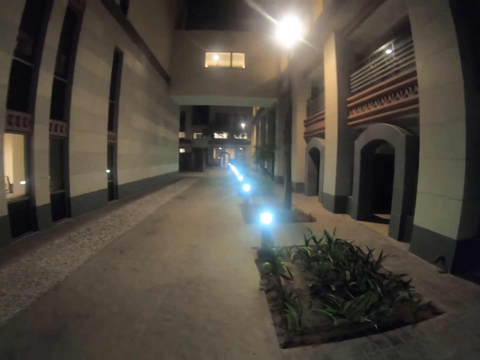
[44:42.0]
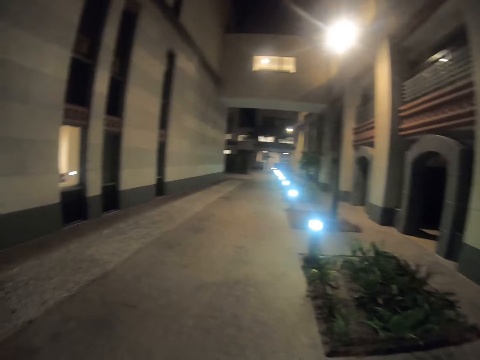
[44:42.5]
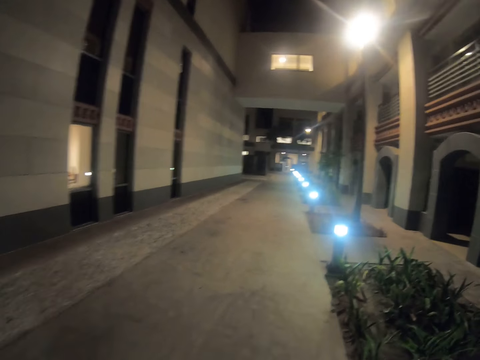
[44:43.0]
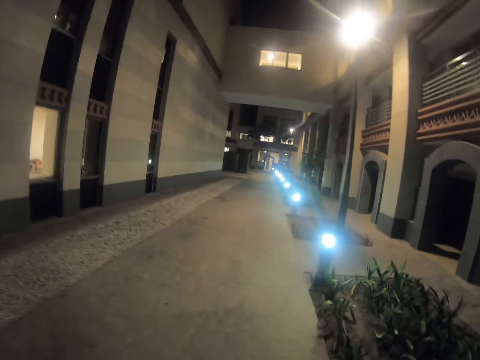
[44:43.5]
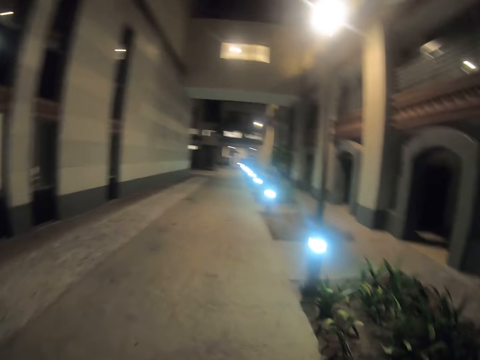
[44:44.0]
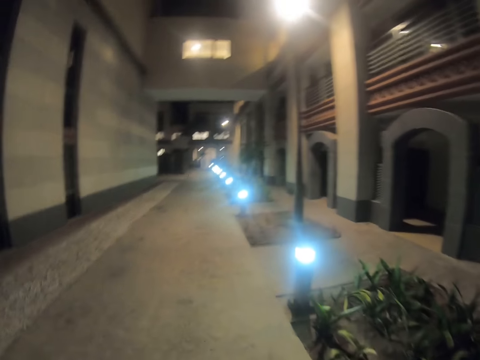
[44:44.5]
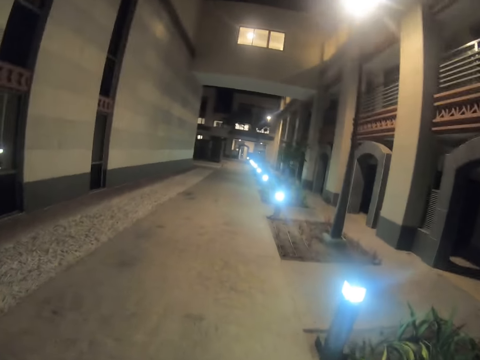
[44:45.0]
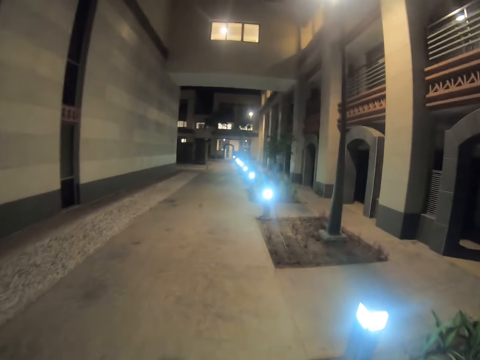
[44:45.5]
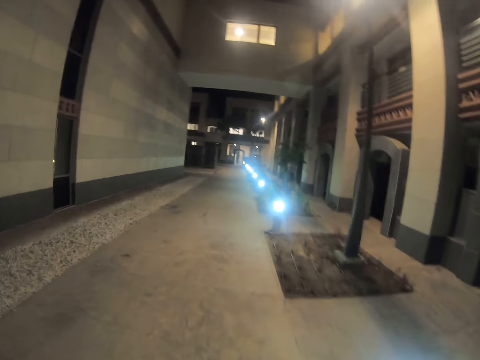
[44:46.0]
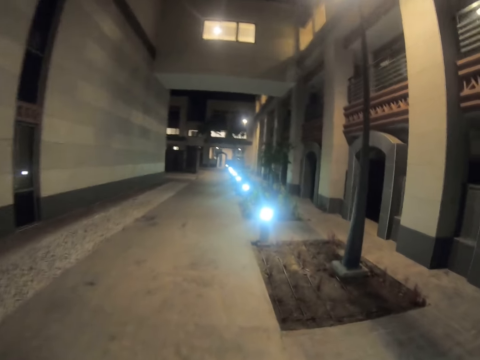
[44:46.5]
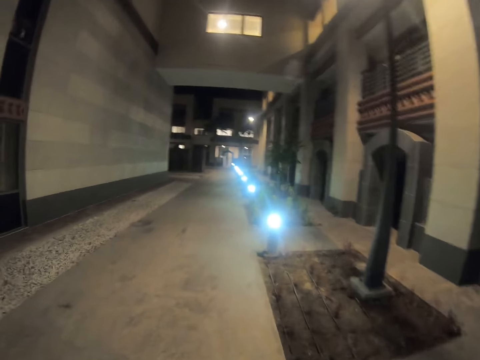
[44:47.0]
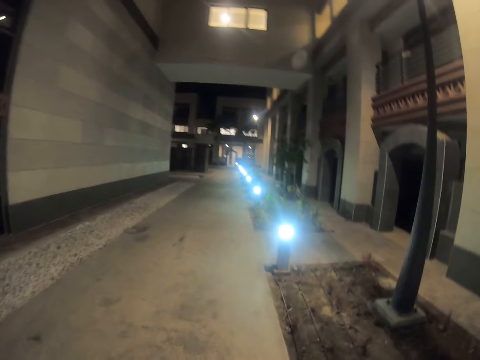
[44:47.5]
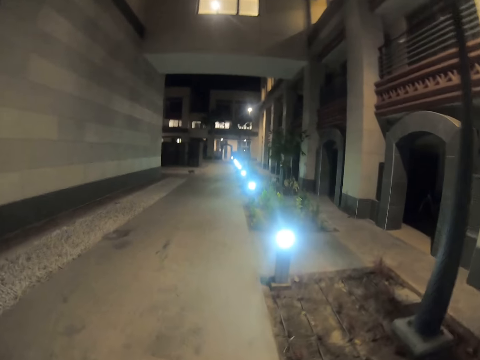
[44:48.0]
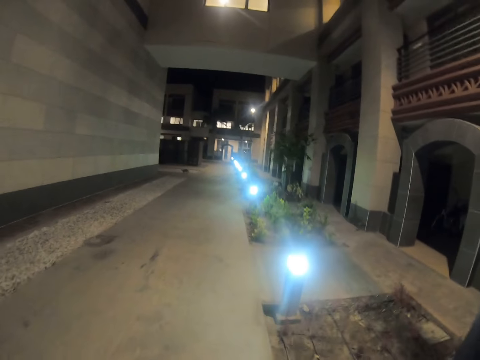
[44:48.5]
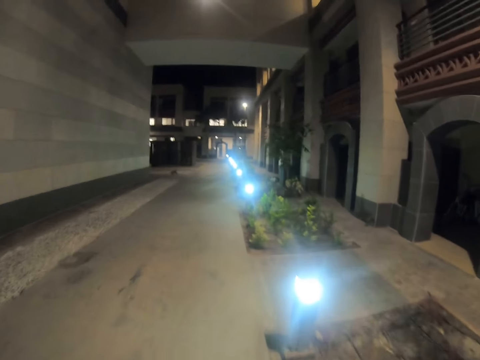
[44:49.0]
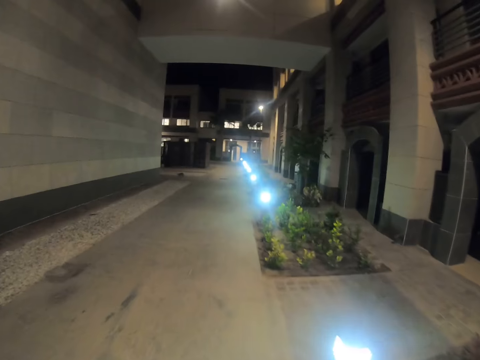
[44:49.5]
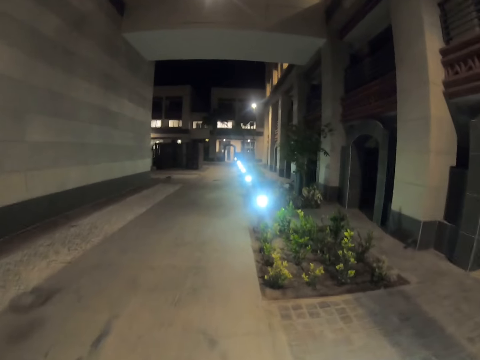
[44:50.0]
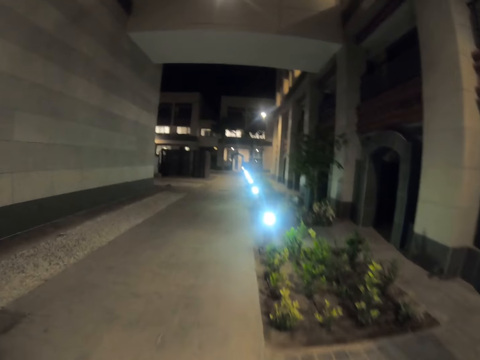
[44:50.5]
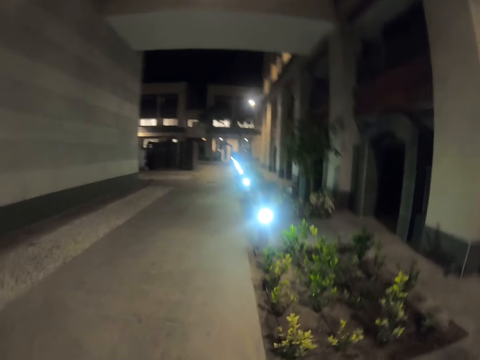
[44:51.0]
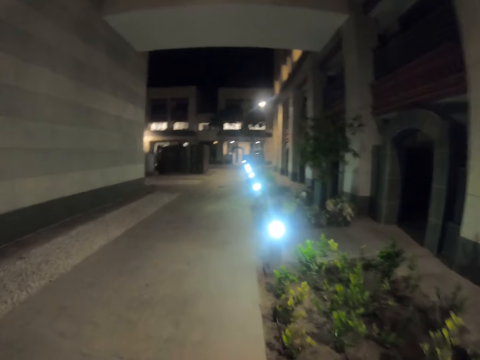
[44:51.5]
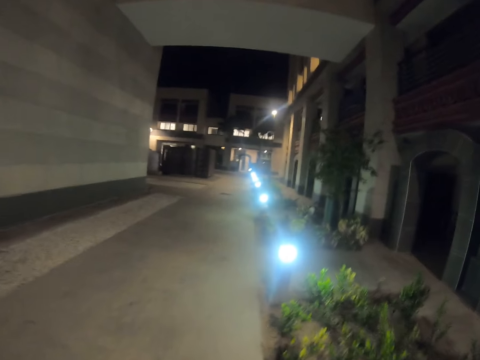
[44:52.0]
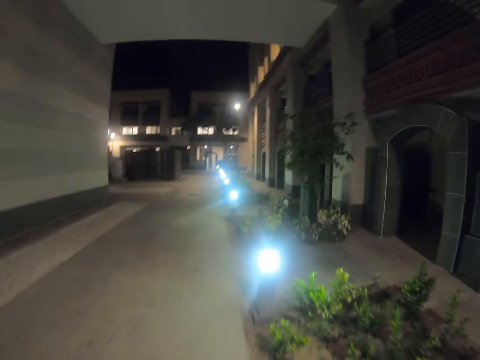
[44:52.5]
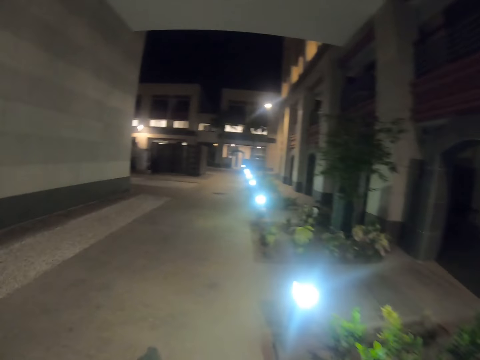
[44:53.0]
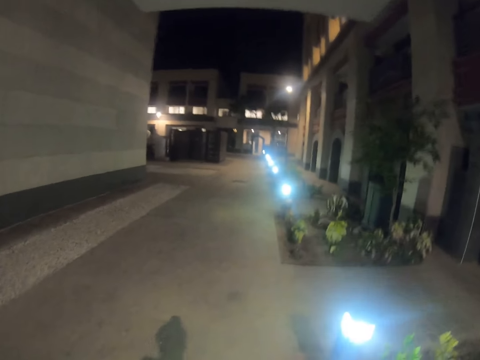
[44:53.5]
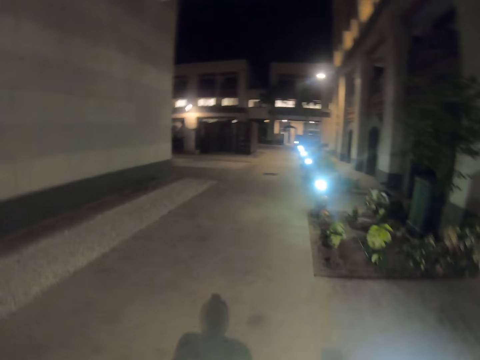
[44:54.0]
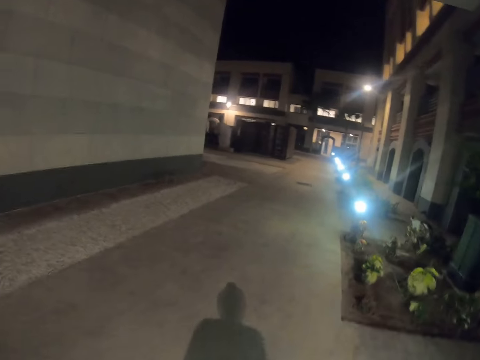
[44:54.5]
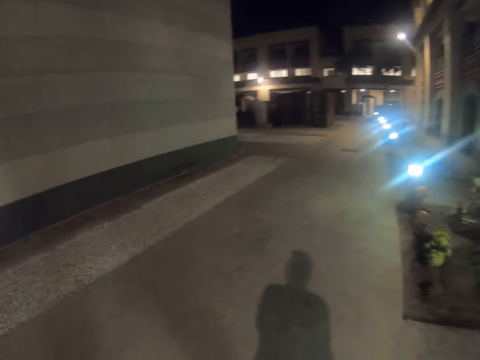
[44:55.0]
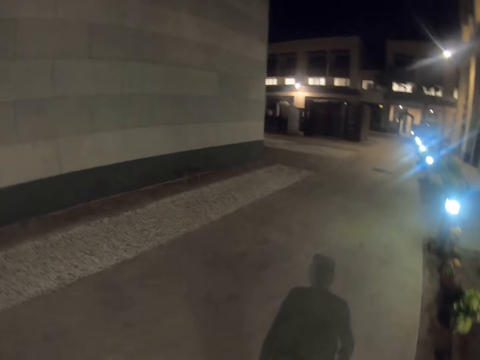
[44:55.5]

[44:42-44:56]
The camera wearer goes back.

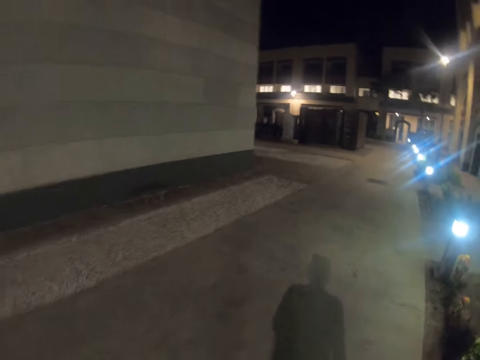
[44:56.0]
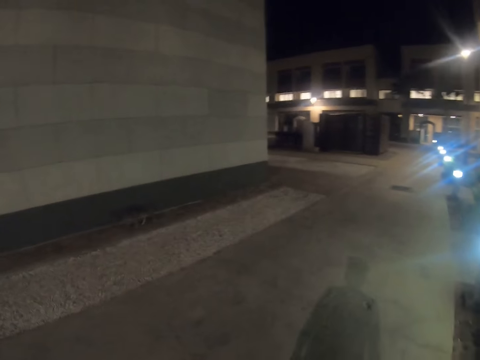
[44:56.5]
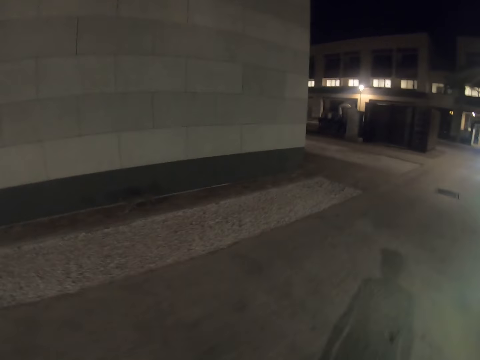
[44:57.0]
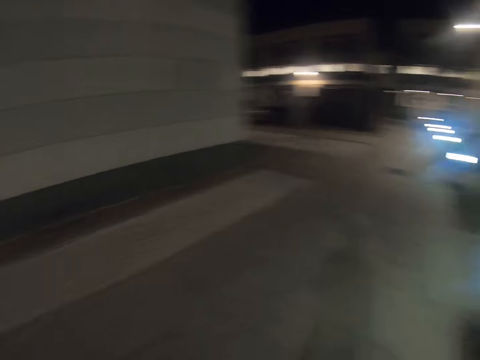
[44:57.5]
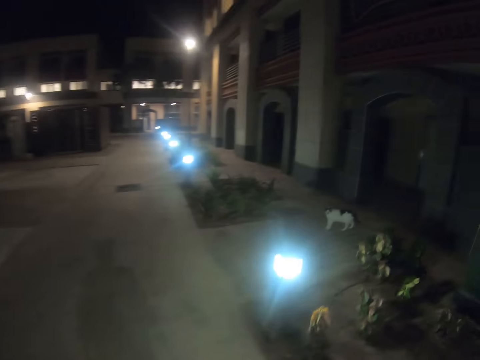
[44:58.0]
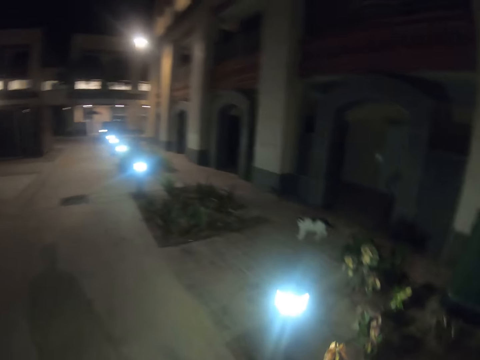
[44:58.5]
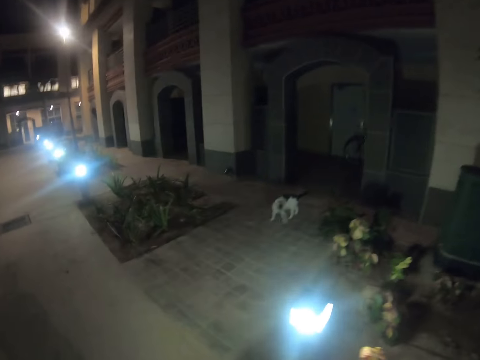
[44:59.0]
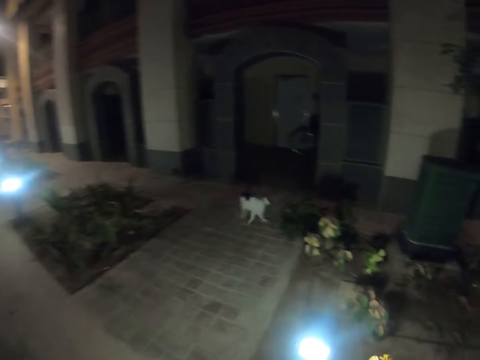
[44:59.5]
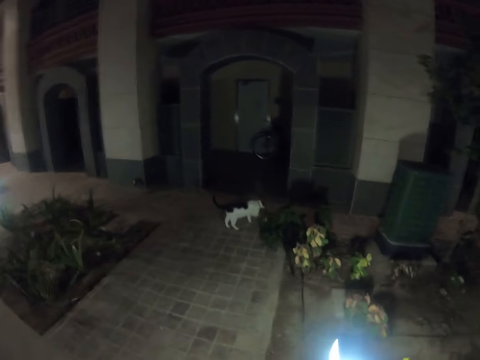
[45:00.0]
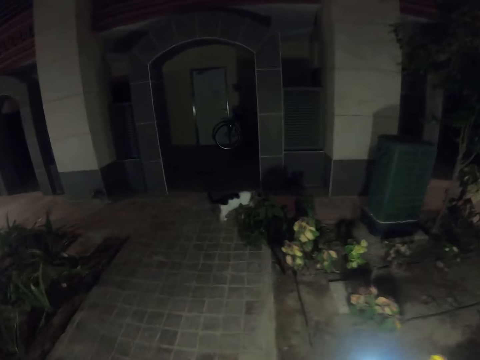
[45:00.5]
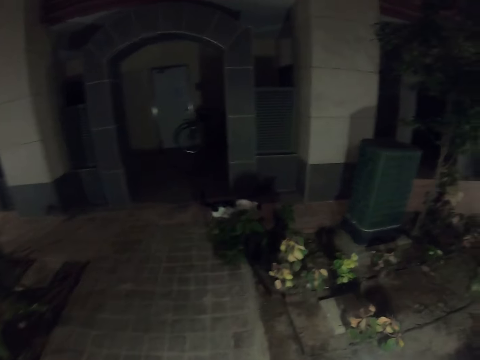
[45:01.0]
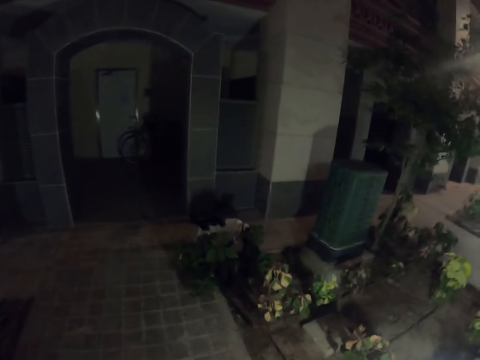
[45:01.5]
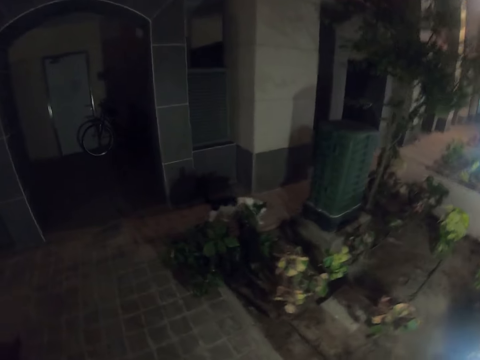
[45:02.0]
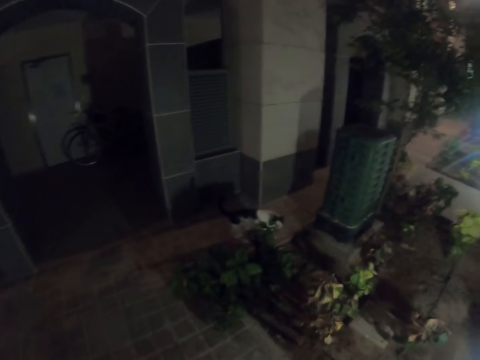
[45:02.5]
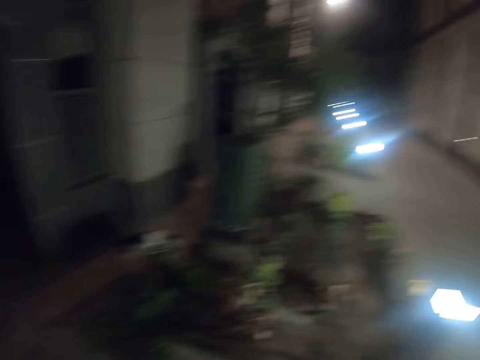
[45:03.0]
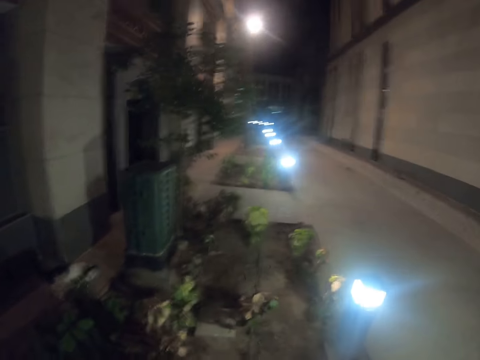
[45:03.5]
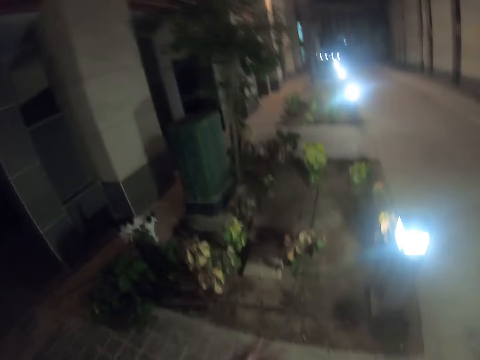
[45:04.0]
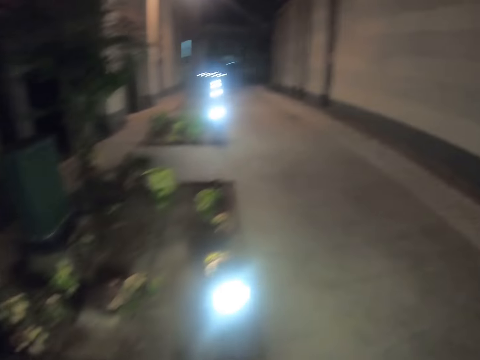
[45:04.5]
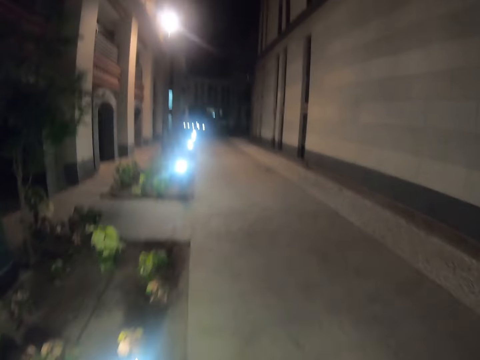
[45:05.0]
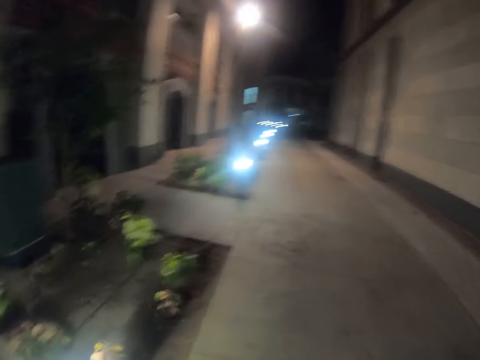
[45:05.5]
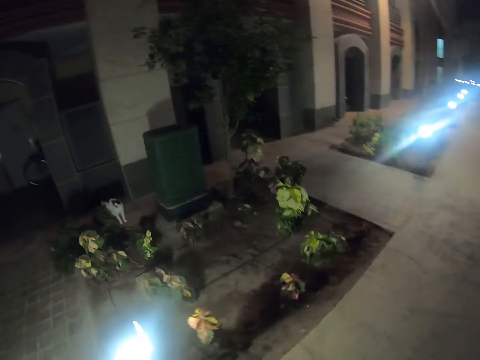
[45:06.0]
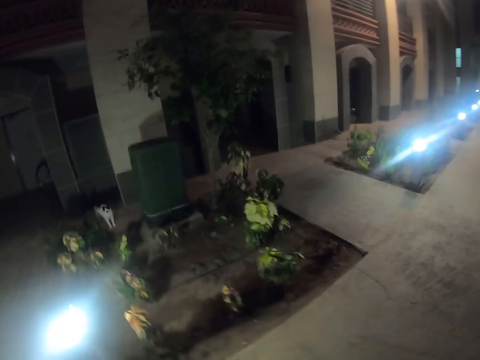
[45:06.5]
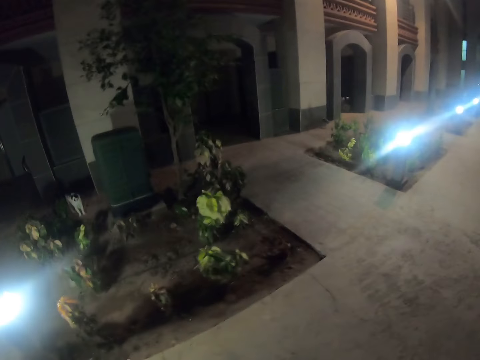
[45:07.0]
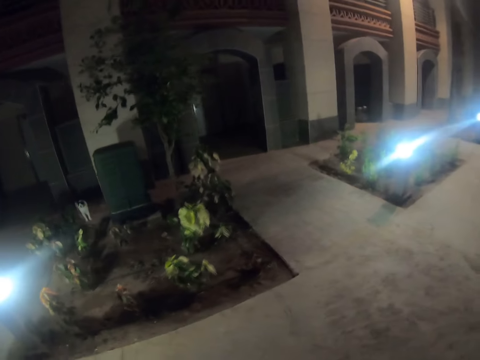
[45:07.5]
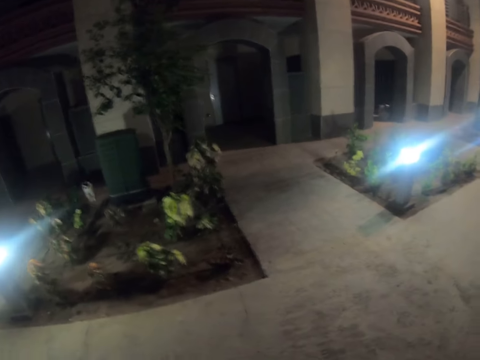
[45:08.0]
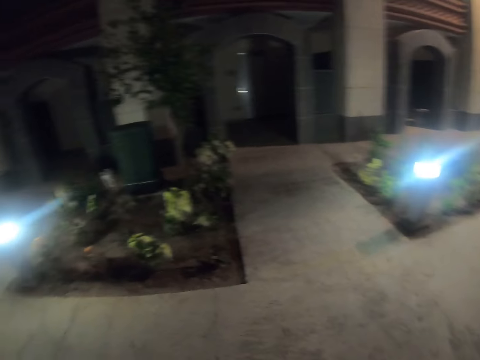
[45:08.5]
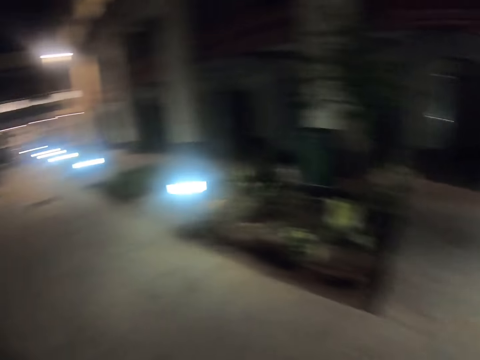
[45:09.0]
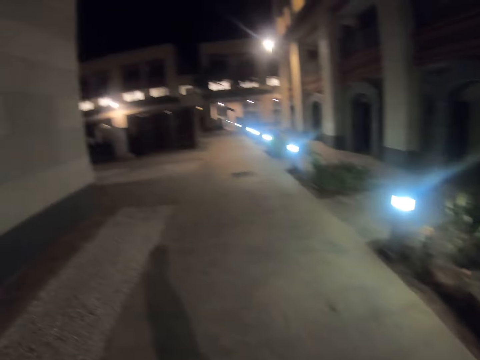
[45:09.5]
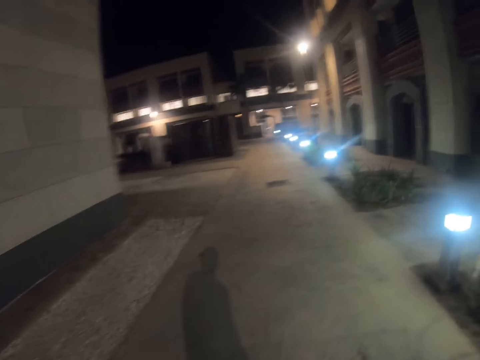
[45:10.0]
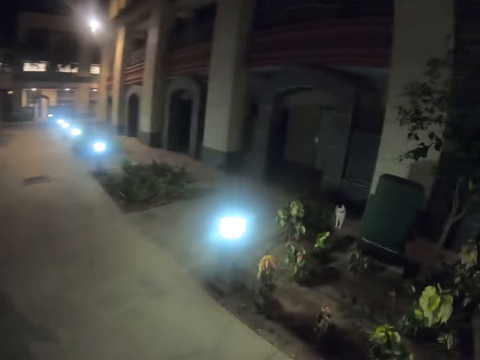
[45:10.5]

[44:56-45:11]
The camera wearer looks at the cat. They wait for the cat.
